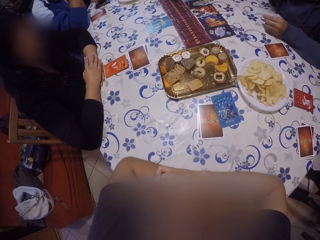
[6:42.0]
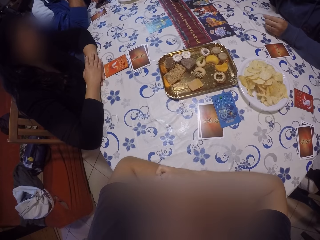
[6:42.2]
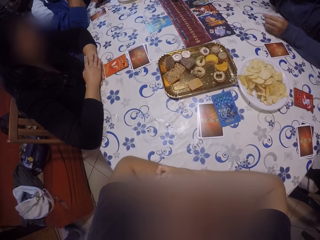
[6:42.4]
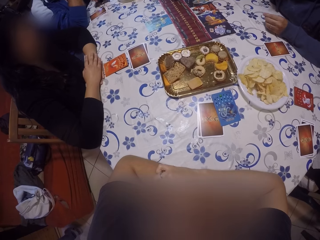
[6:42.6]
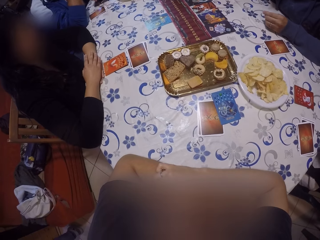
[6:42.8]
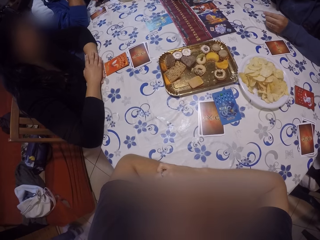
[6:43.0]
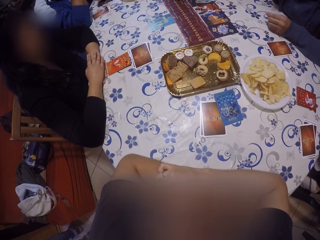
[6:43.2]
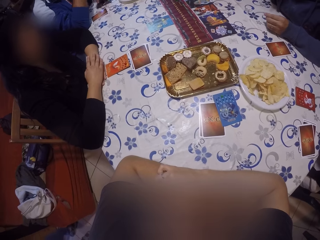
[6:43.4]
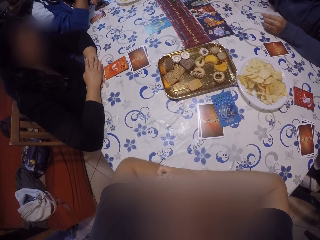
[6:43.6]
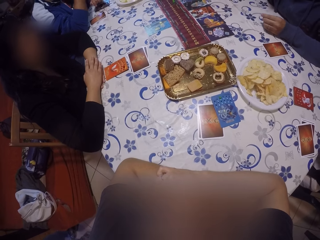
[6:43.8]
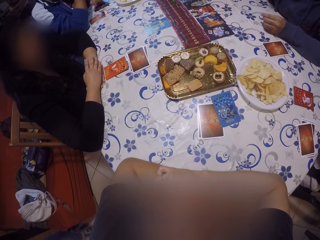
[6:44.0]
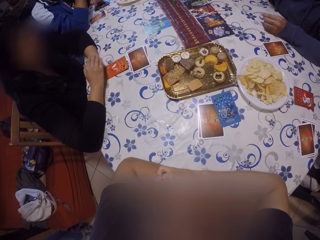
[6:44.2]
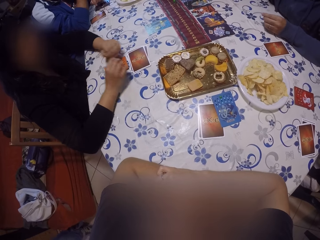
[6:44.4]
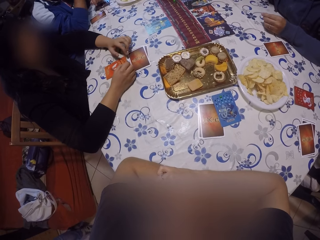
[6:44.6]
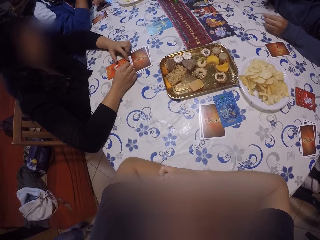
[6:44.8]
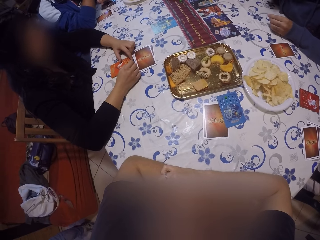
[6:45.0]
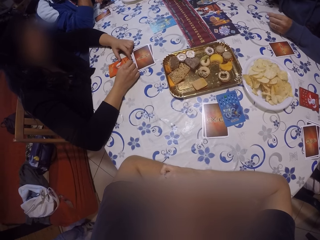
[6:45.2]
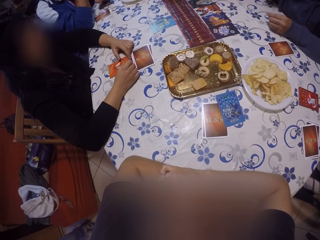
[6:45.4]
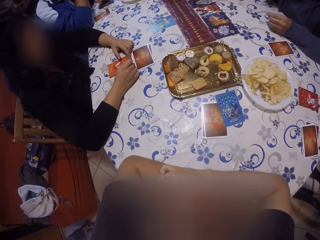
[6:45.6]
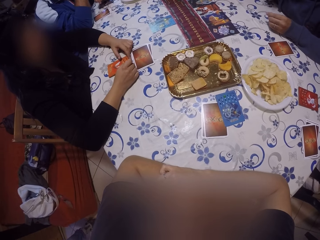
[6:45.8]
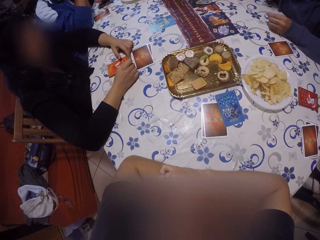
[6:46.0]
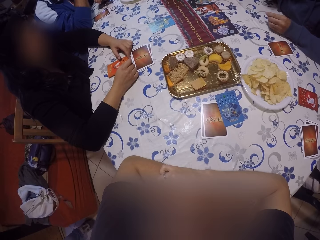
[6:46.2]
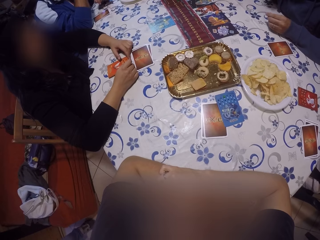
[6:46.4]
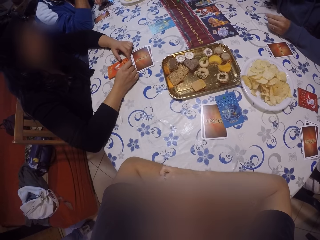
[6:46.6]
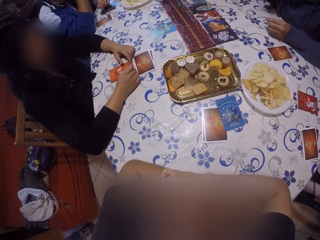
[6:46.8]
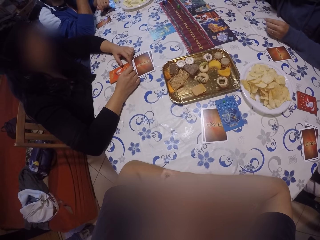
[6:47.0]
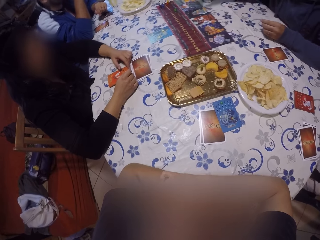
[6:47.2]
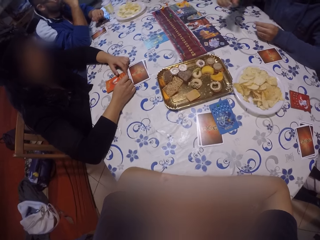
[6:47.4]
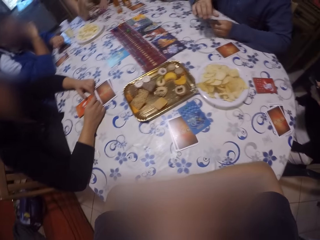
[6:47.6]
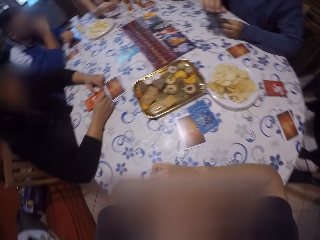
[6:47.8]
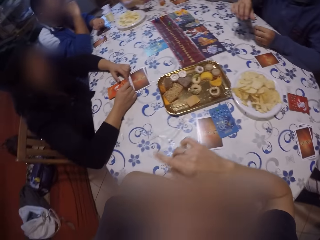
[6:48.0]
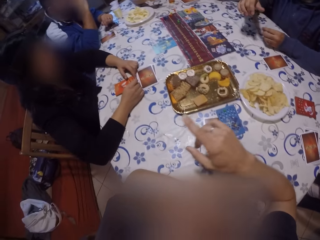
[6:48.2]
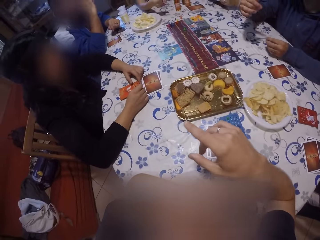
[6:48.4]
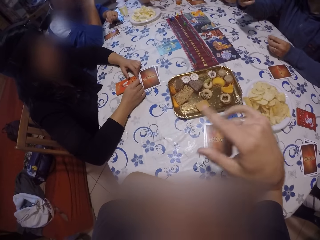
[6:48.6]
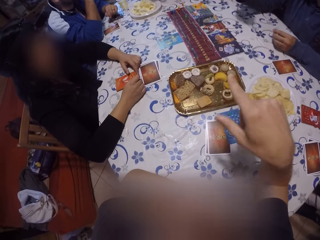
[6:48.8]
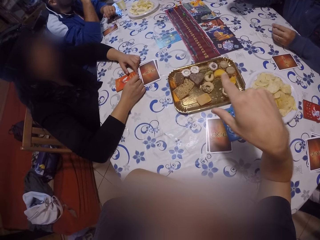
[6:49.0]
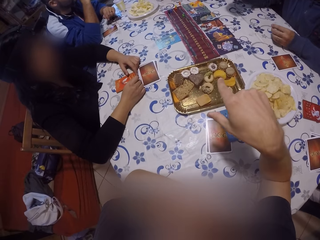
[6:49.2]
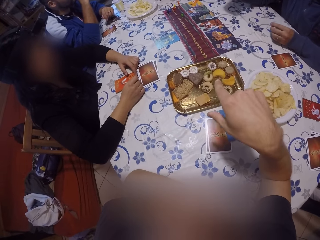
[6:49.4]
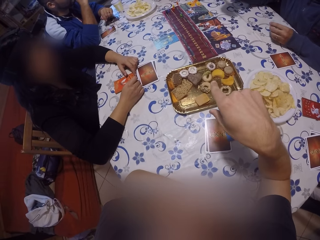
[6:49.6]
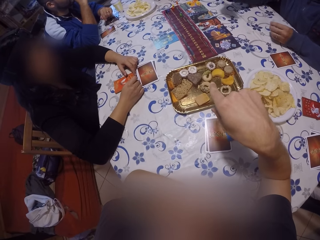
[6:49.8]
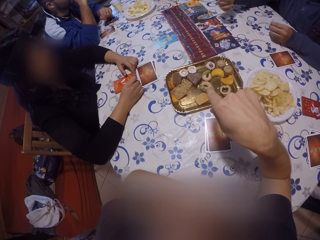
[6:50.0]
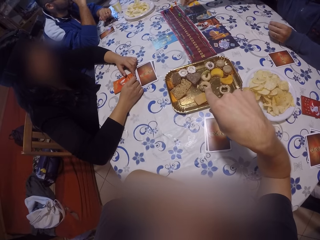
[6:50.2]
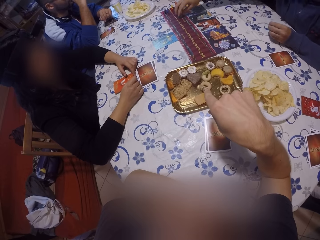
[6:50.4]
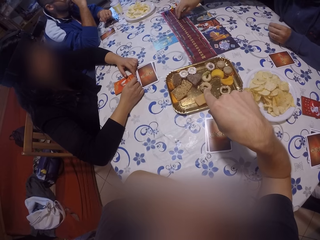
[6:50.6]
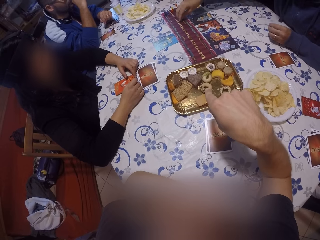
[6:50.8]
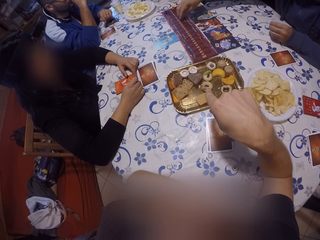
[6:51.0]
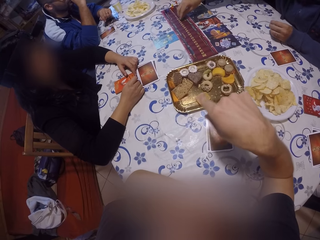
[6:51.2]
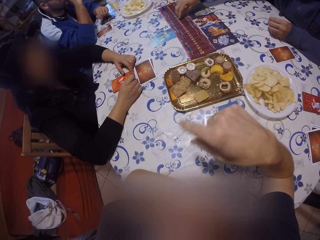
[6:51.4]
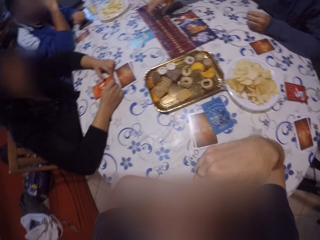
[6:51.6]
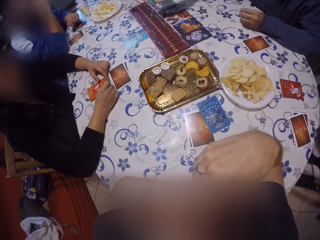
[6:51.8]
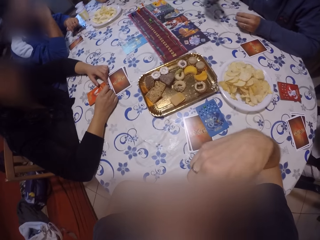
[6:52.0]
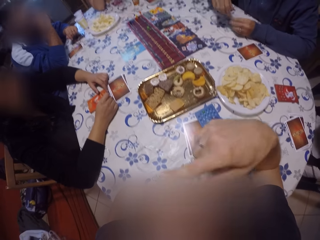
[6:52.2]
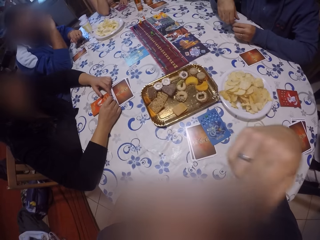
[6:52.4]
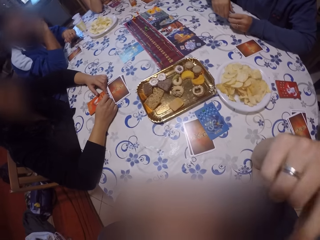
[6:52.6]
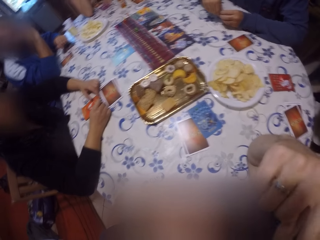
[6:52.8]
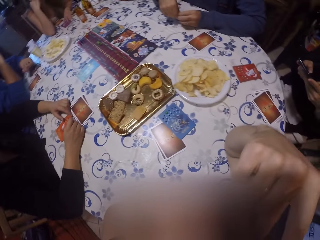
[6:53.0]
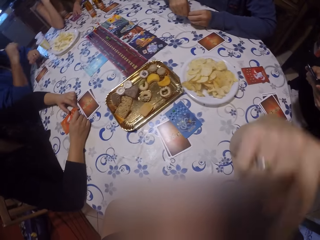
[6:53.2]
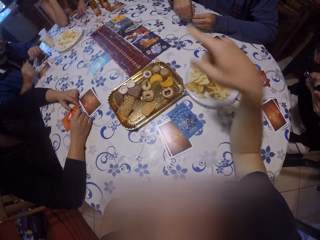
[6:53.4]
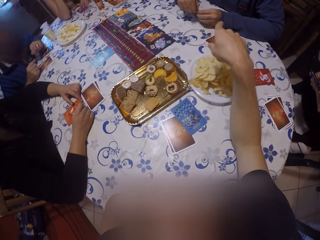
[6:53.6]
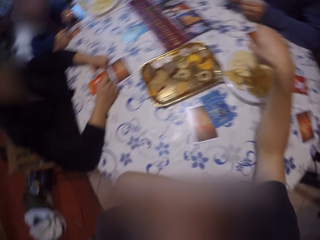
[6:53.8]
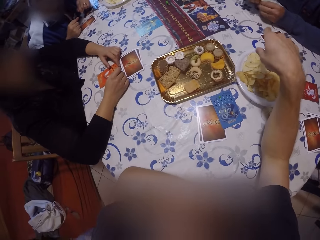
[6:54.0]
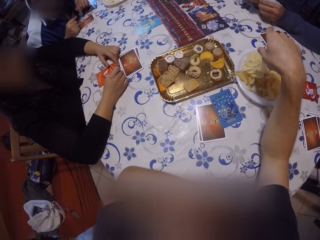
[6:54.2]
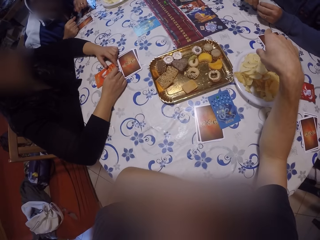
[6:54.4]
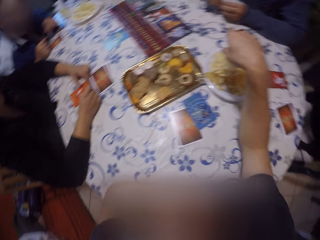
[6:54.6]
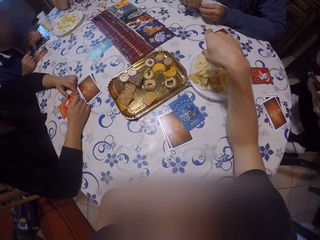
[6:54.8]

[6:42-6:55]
The camera wearer looks at the card game. They converse with a man. The man looks at the card on the table.

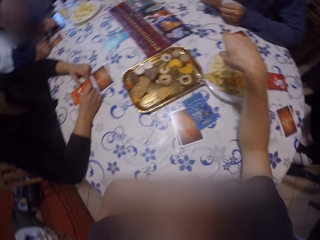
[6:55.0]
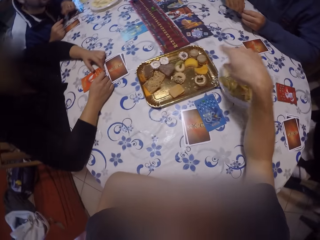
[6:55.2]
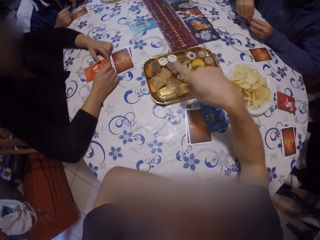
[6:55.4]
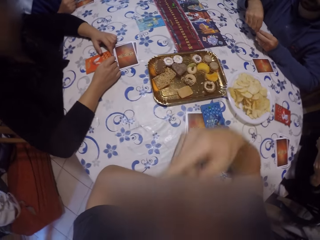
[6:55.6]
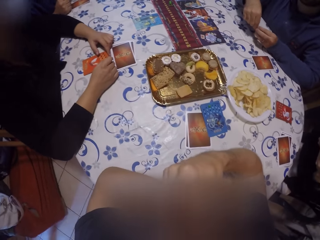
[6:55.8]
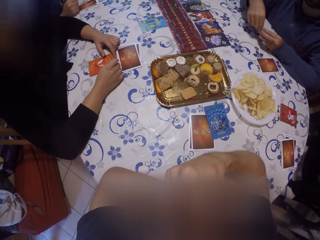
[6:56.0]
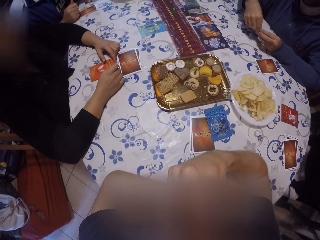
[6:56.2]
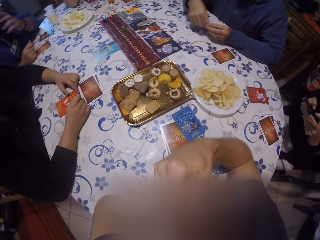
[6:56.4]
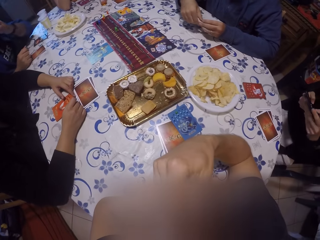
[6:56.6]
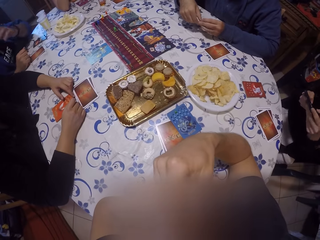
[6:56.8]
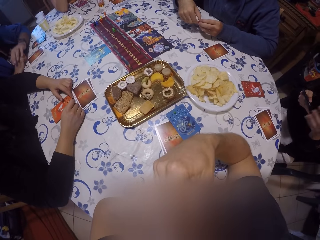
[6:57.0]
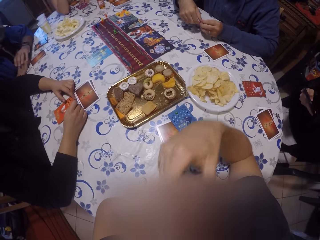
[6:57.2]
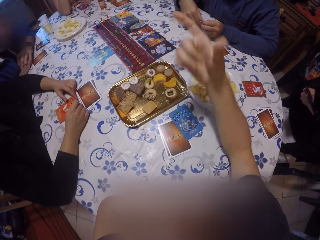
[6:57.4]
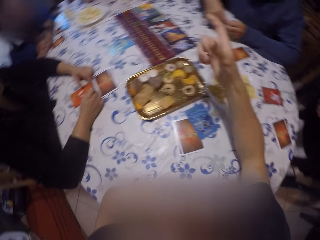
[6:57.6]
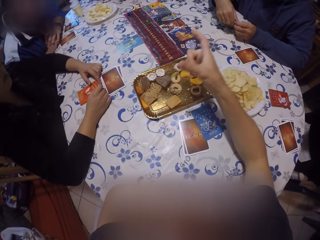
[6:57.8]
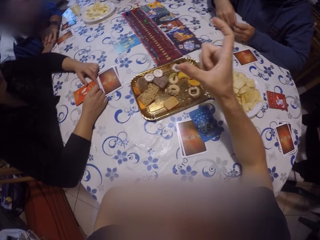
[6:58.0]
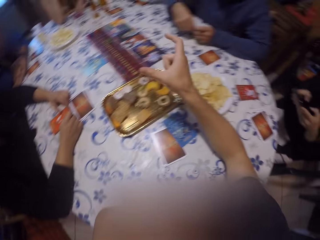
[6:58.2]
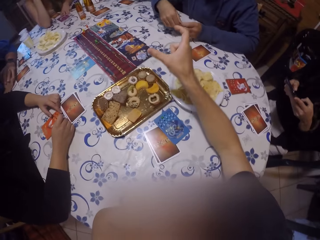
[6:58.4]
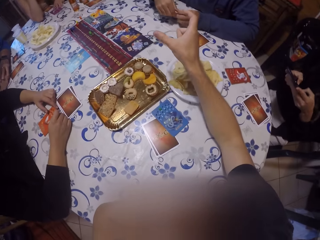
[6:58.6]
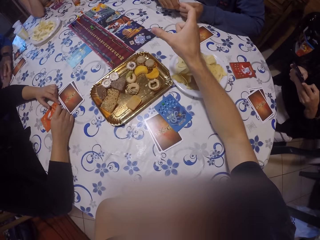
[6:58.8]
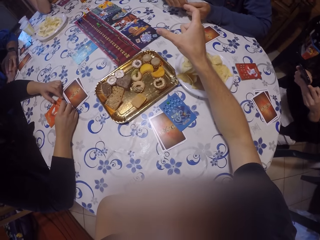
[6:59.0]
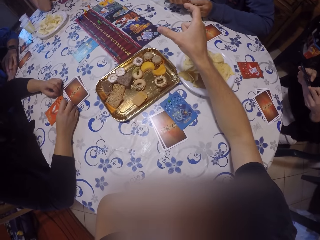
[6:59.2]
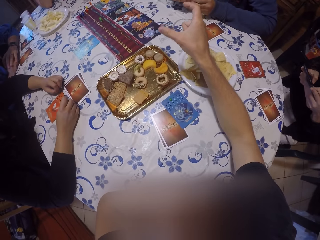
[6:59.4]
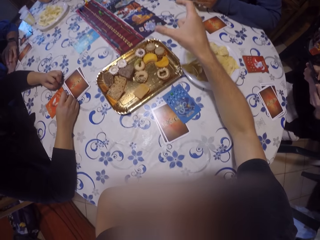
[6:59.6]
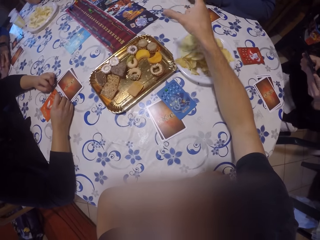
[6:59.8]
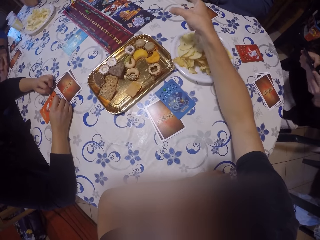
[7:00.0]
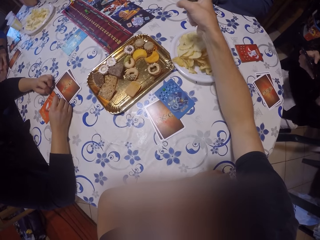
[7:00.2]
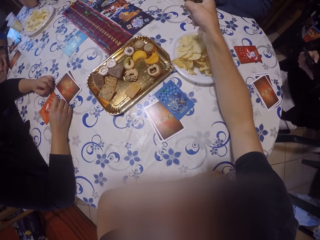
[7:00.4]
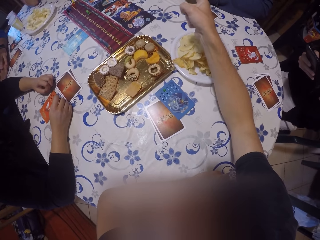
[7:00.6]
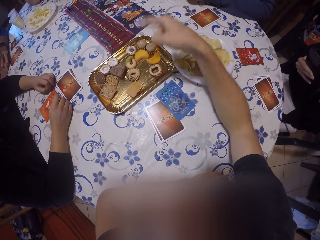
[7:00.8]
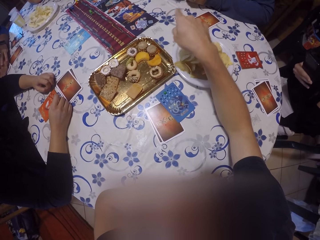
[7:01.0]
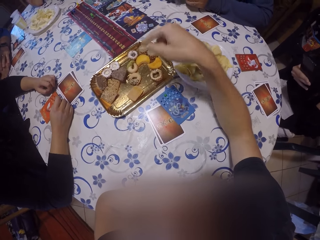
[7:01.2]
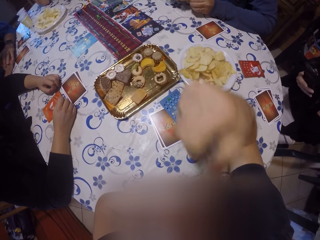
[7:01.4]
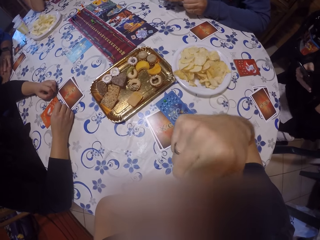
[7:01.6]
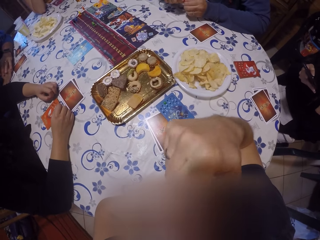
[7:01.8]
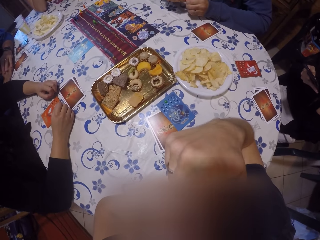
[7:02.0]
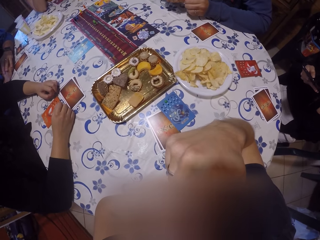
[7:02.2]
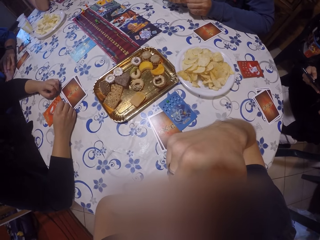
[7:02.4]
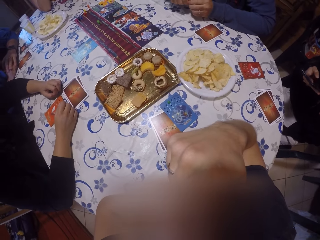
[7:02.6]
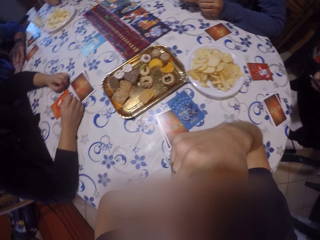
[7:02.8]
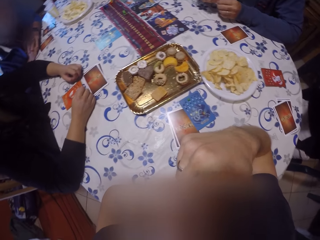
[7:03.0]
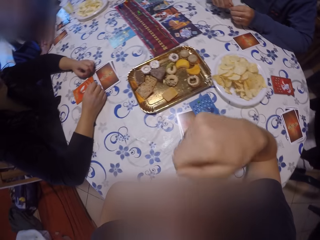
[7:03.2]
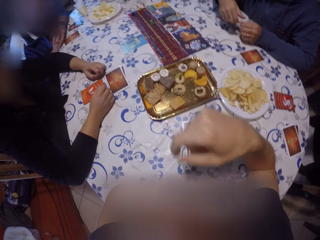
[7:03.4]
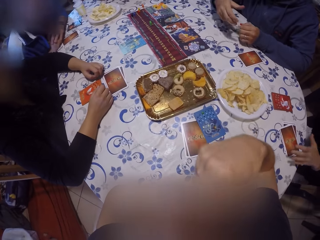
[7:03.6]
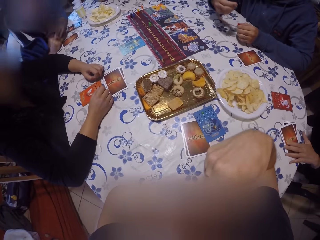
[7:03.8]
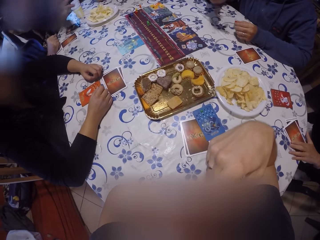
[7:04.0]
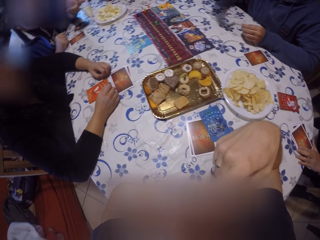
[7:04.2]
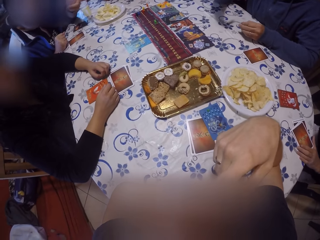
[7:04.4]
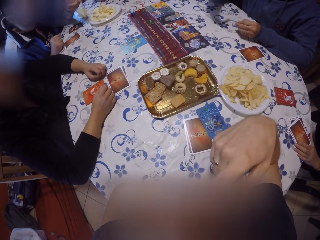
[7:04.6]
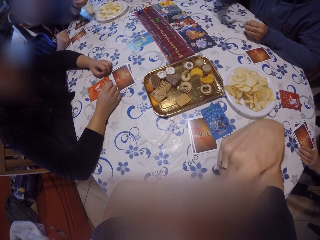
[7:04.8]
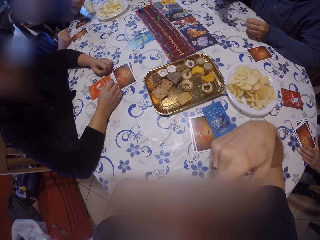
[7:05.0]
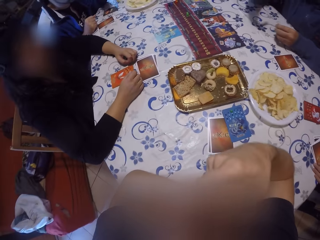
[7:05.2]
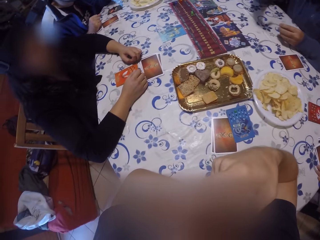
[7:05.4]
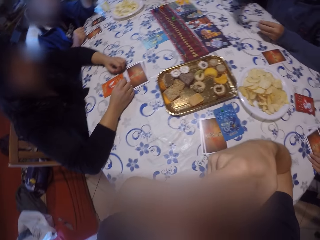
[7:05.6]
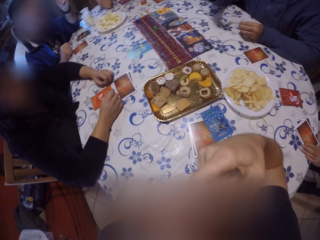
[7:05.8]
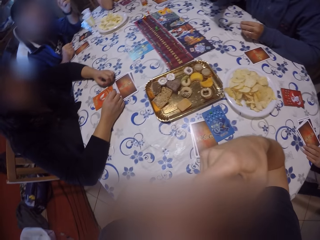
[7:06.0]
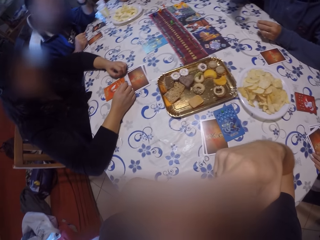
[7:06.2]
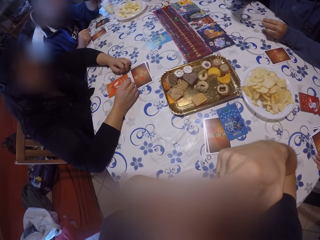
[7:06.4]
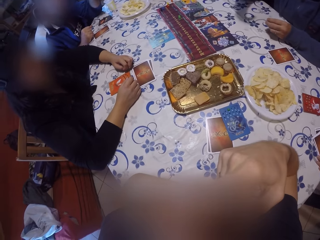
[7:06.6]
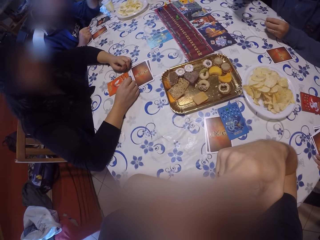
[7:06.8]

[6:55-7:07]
A woman operates the phone in her hands. The camera wearer is doing gestures with hands. They look at the card game.
